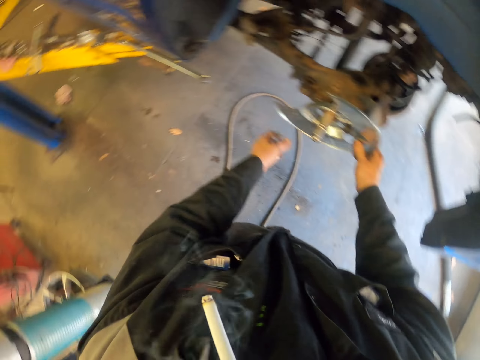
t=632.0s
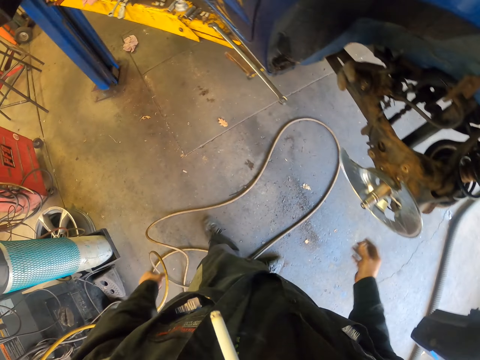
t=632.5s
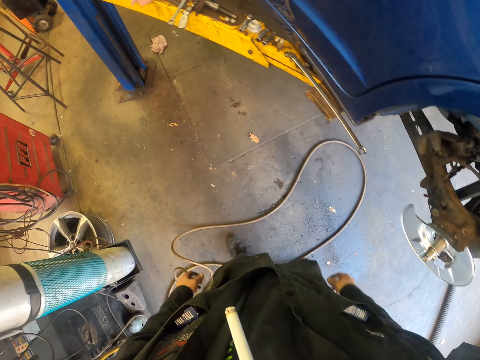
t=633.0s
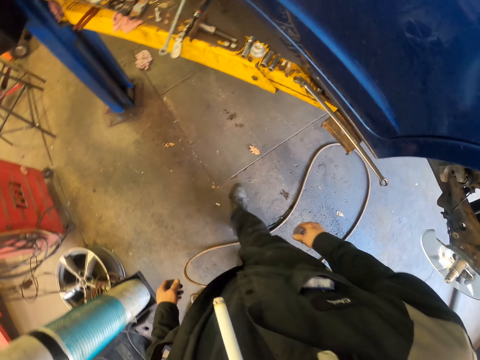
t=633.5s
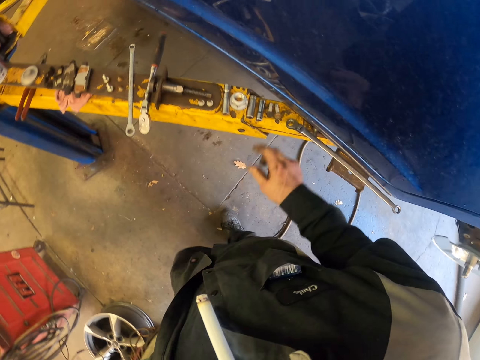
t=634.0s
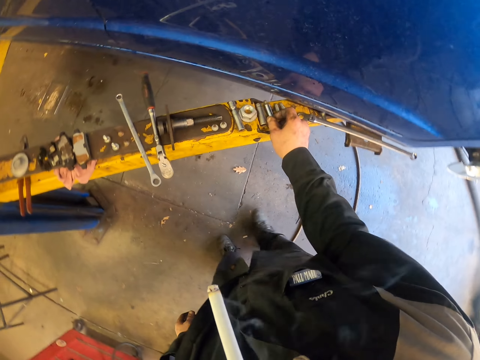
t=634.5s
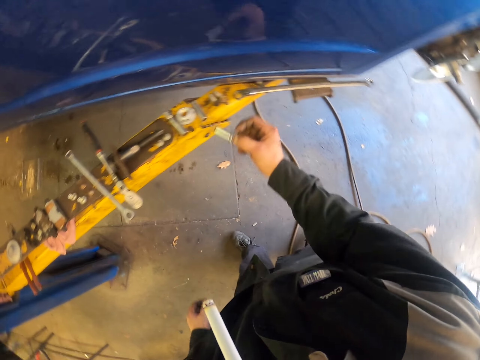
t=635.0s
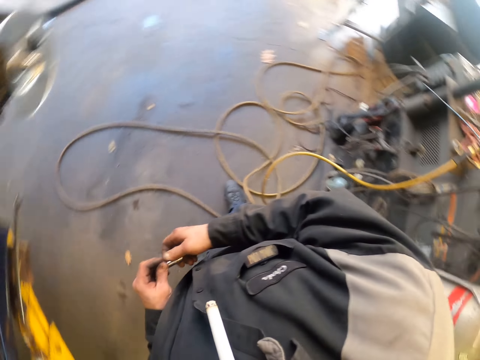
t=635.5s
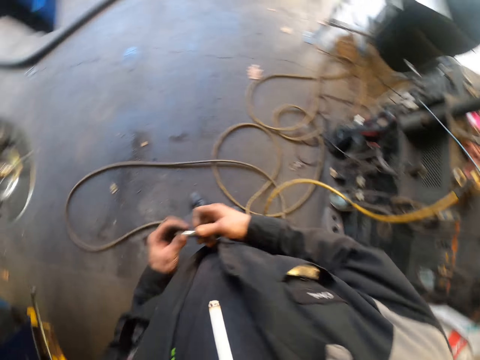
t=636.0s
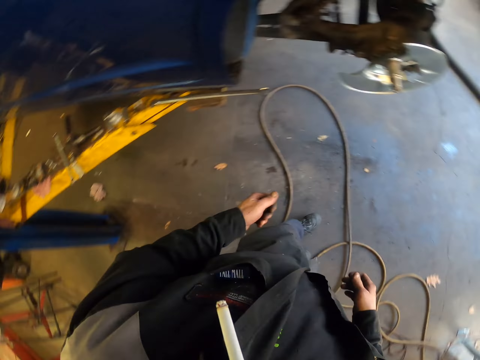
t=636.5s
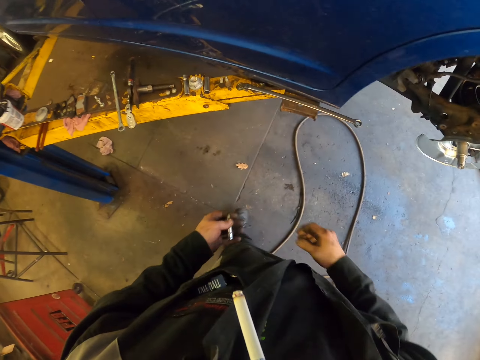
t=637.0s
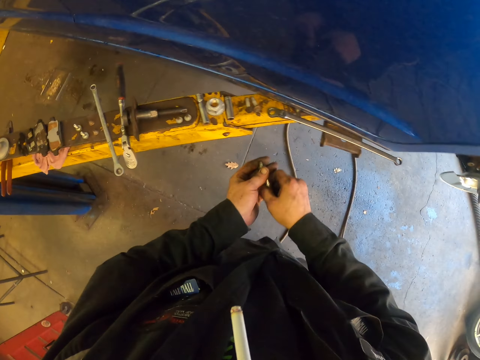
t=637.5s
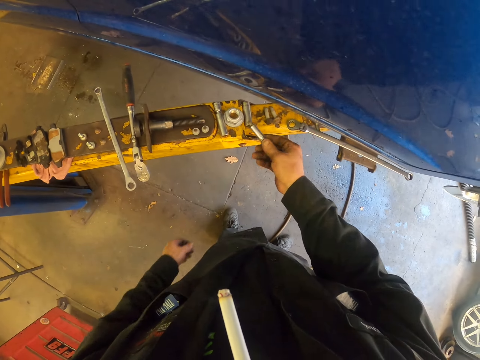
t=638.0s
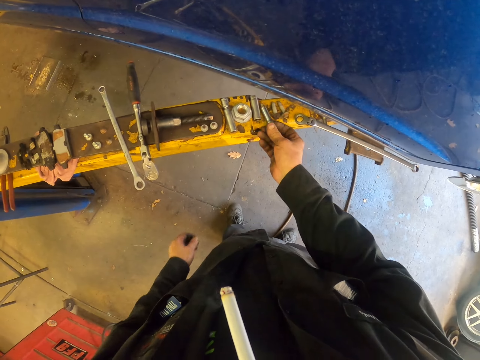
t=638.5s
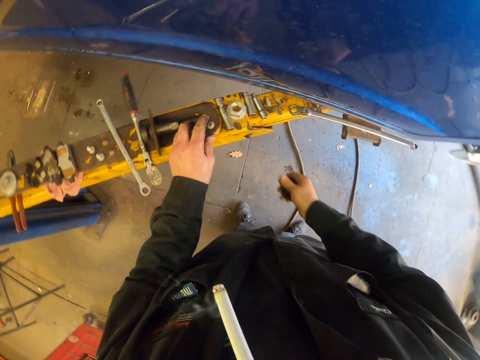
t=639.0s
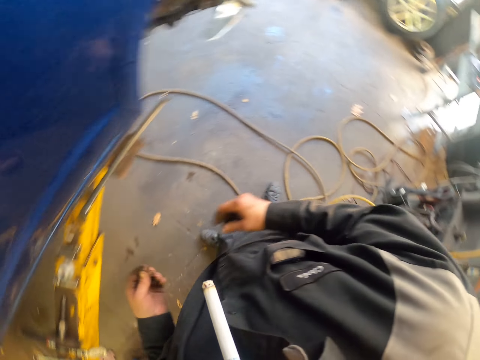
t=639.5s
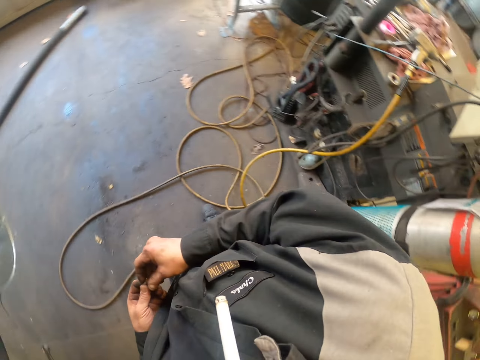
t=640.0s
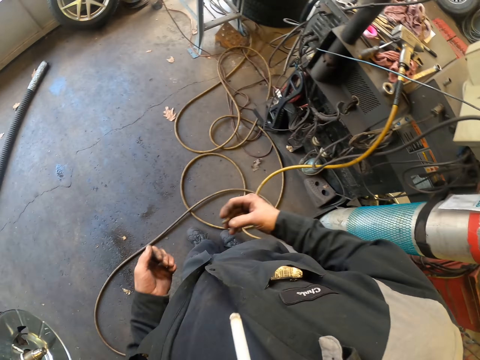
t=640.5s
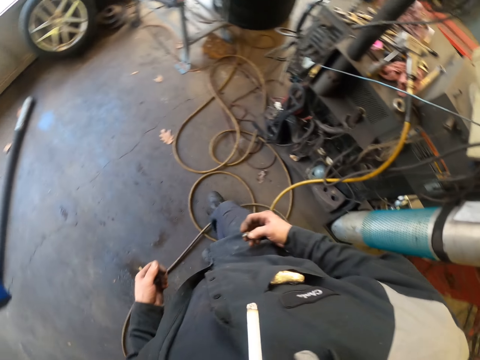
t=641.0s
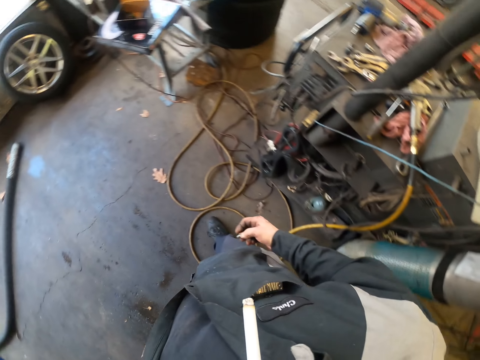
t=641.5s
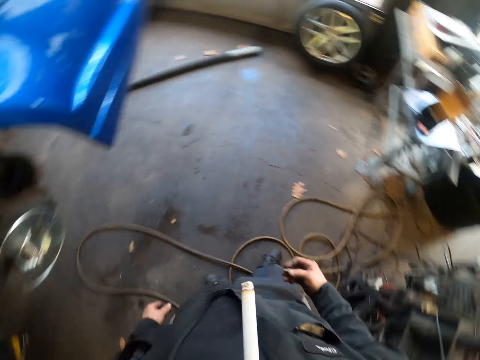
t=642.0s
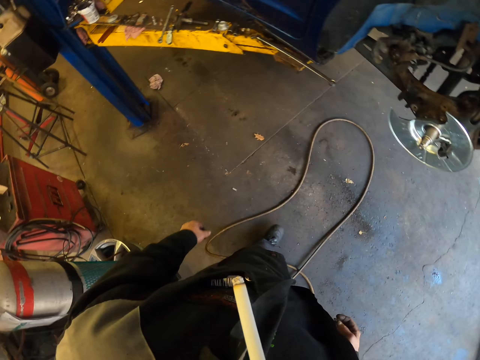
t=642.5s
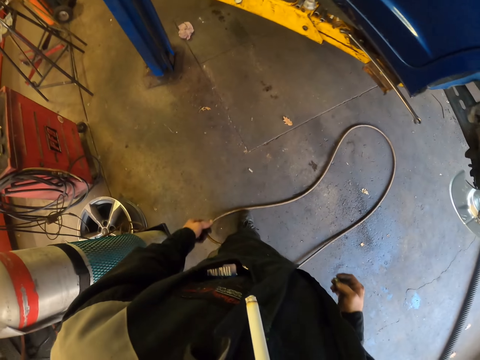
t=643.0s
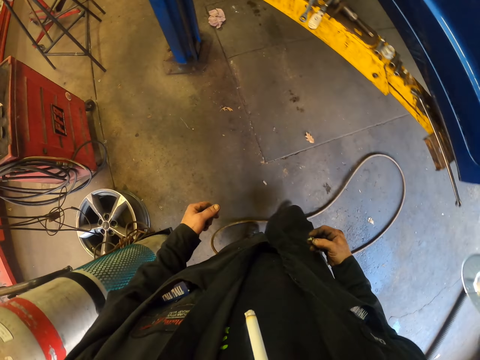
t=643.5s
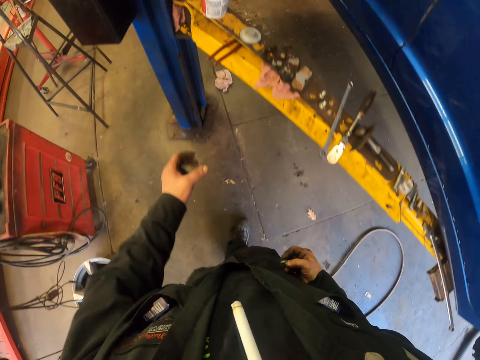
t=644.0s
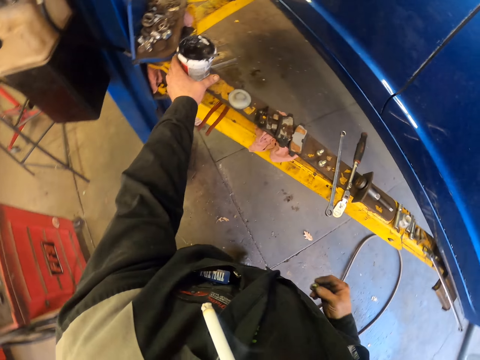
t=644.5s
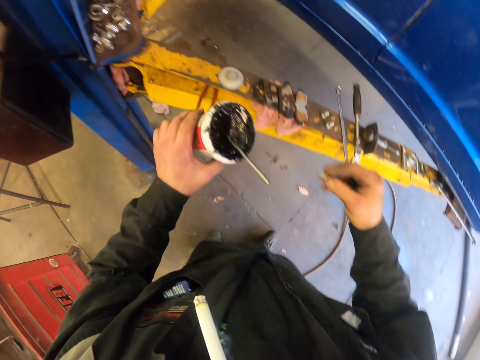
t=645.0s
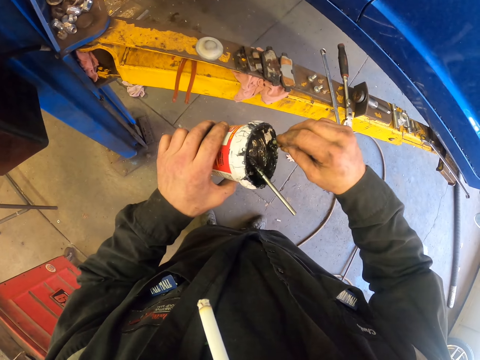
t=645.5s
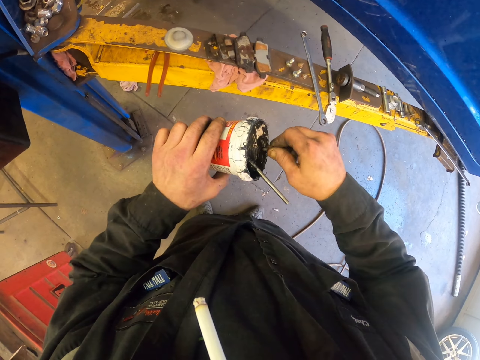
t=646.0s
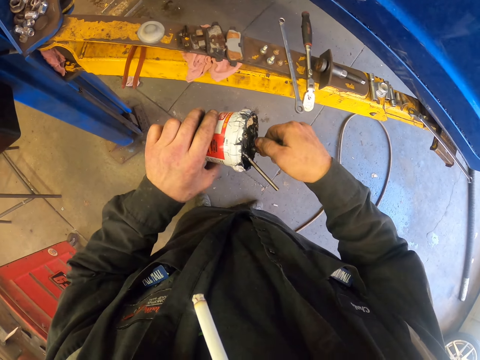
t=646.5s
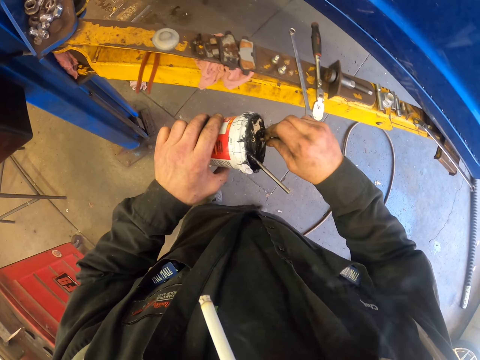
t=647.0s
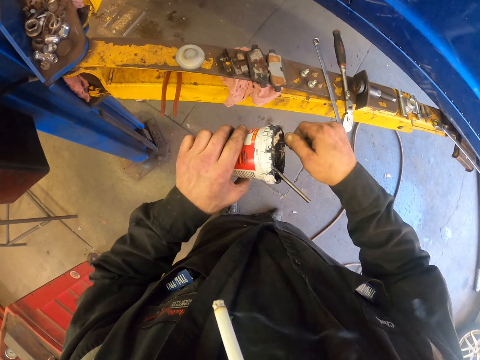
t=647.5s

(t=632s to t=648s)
The camera wearer walks around. They pick a socket on the car stand. They pick bolts on the steel. They turn around. They move around. They put the socket on the car stand. They pick screws on the car stand. They turn around. They pick a screw with the other hand. They turn around. They walk around. They pick a grease container on the car stand. They scoop grease with a screw. They apply the grease on the bolts.

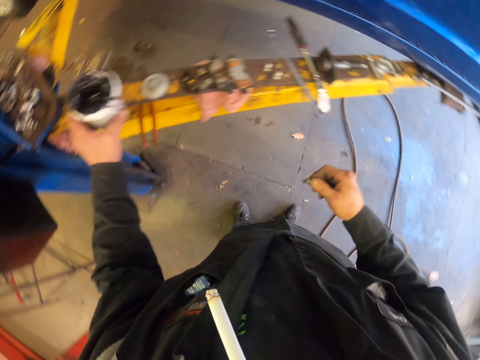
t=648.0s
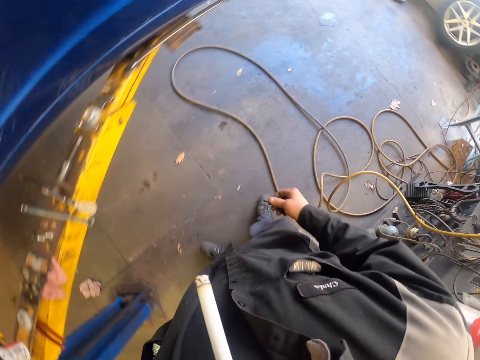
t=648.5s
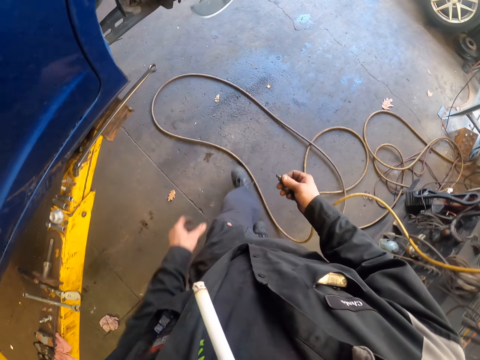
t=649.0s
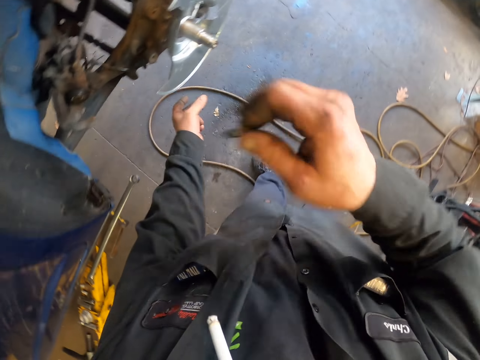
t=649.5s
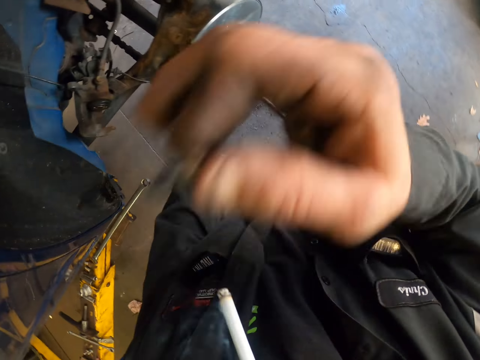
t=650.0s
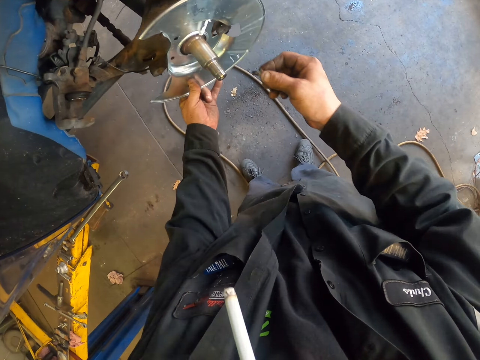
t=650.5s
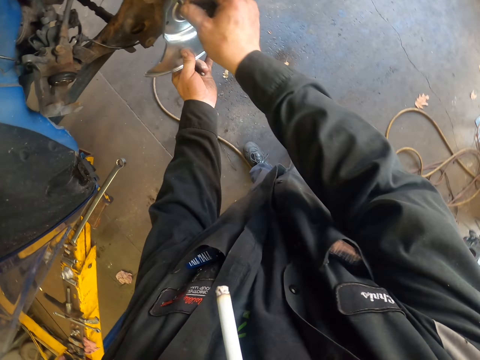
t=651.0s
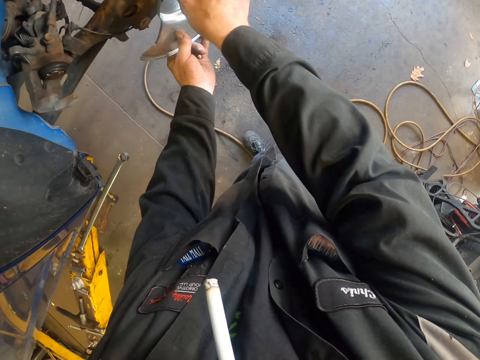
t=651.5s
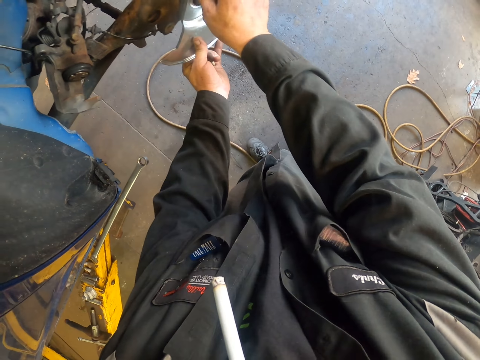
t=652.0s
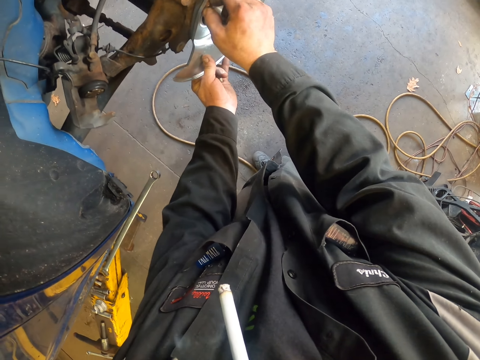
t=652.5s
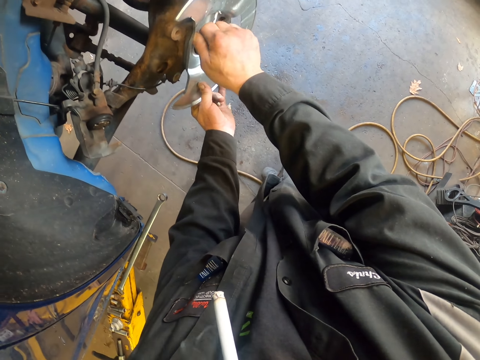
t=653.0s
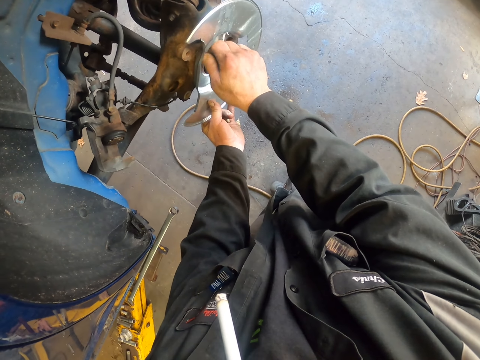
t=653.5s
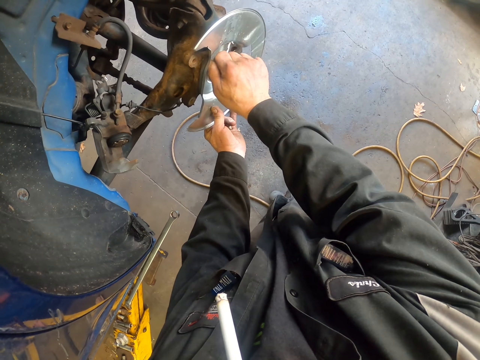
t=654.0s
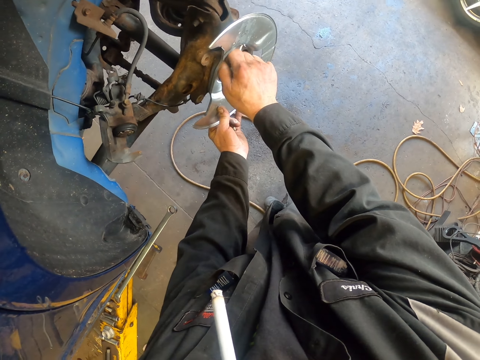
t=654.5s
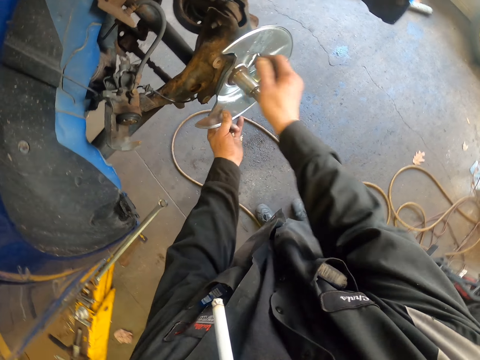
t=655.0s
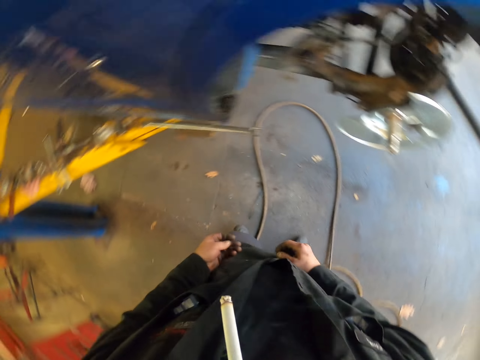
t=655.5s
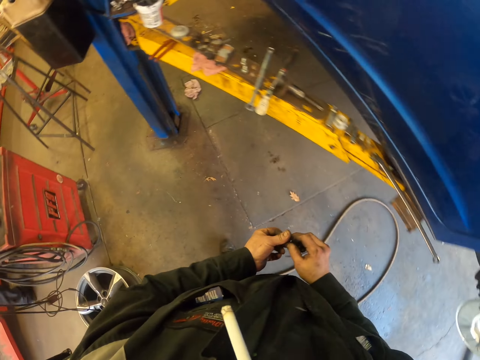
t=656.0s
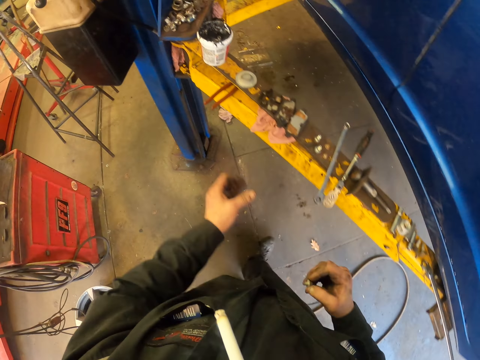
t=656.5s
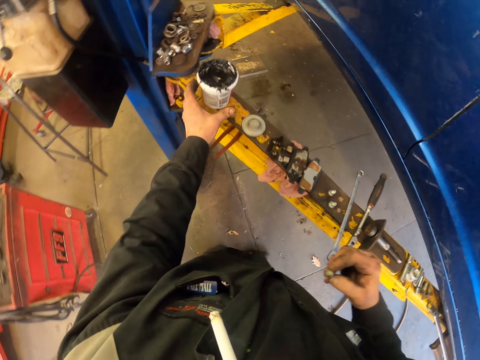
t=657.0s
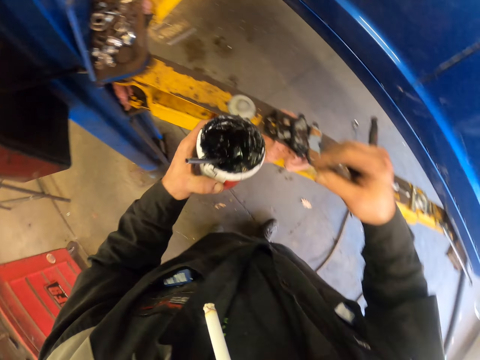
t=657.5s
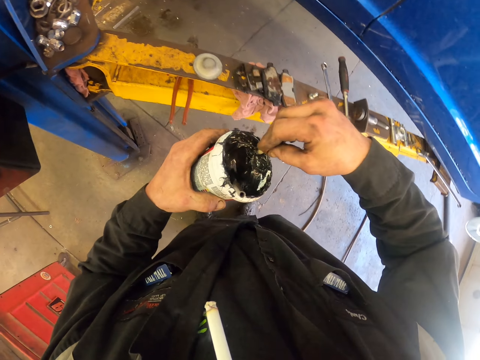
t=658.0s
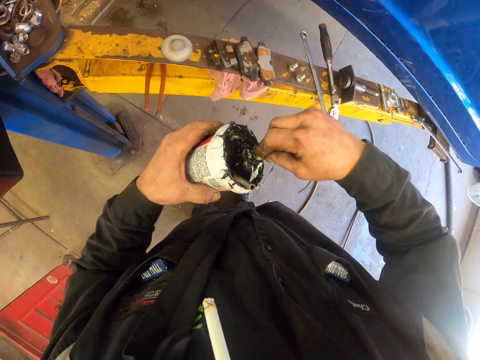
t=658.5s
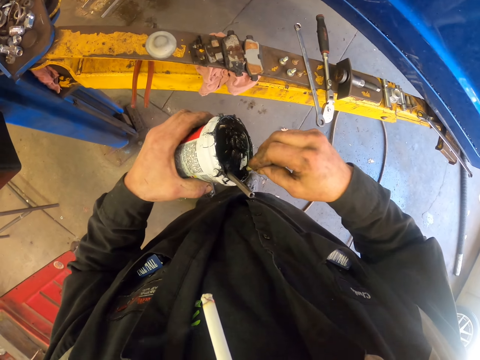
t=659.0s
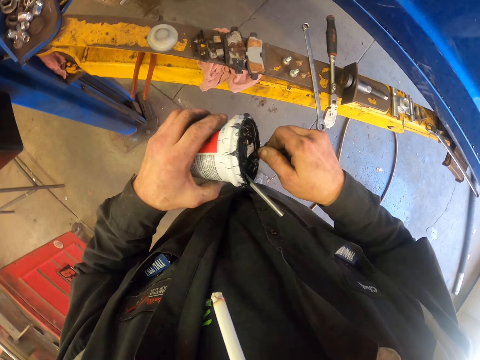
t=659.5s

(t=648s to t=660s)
The camera wearer puts the grease container on the car stand. They walk around. They wipe their face with their hand. They put the bolts or screw on the brake shield. They turn the screw in the shield. They turn around. They pick a screw with the other hand. They walk around. They pick the grease container on the car stand. They scoop grease with the screw. They apply the grease on the bolts.
